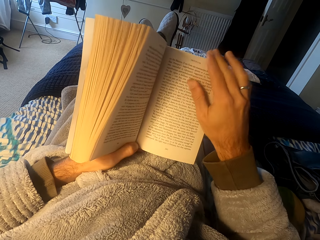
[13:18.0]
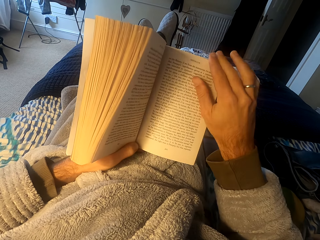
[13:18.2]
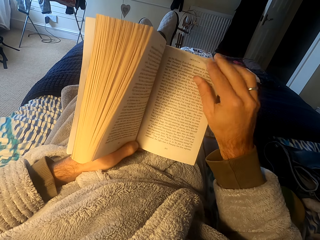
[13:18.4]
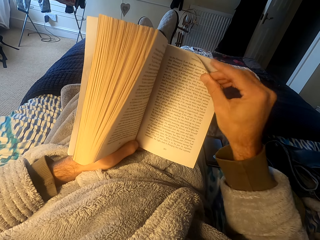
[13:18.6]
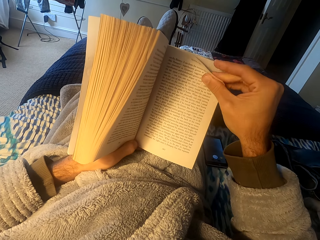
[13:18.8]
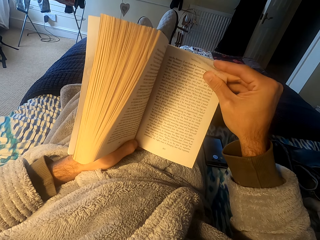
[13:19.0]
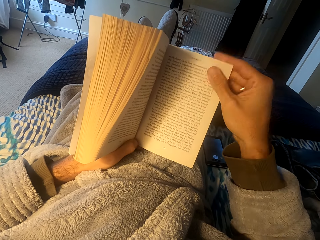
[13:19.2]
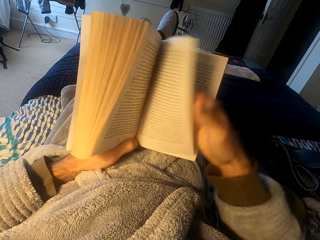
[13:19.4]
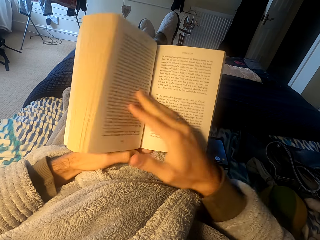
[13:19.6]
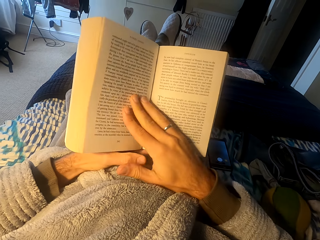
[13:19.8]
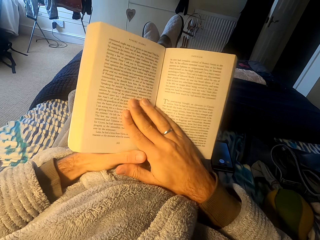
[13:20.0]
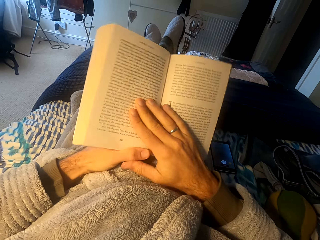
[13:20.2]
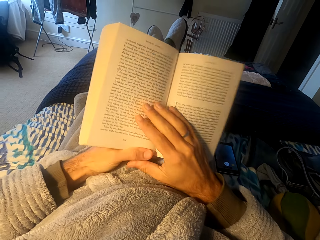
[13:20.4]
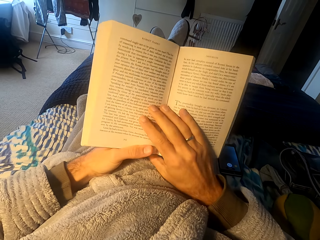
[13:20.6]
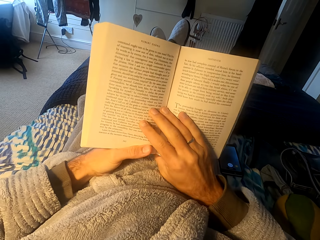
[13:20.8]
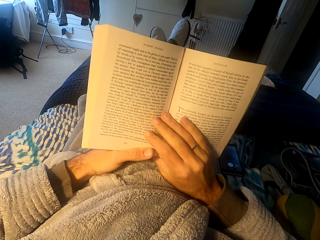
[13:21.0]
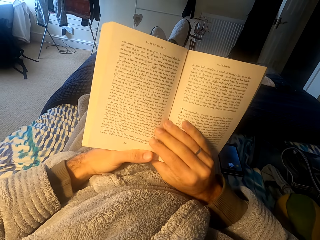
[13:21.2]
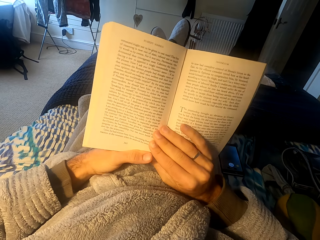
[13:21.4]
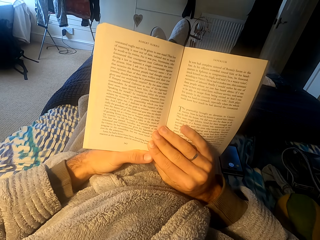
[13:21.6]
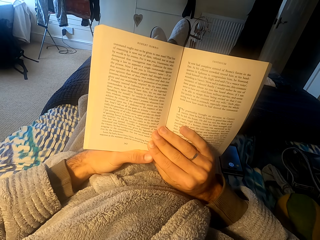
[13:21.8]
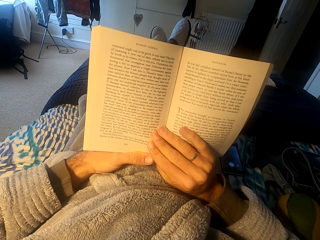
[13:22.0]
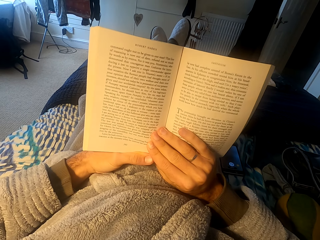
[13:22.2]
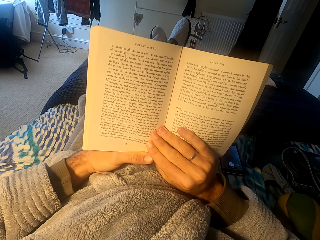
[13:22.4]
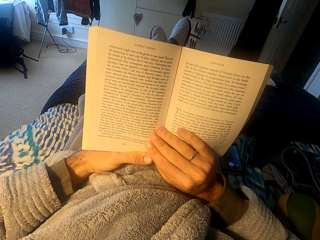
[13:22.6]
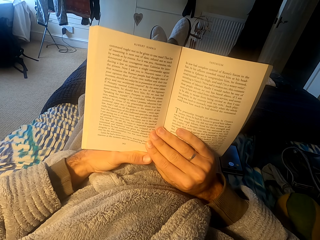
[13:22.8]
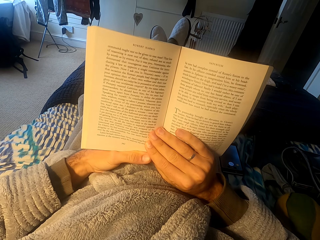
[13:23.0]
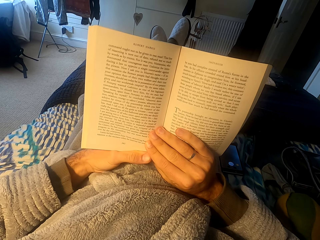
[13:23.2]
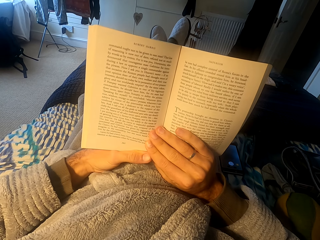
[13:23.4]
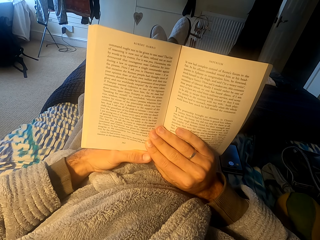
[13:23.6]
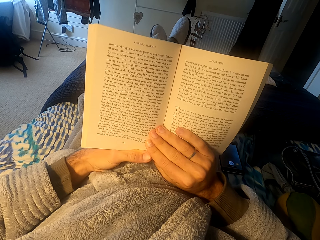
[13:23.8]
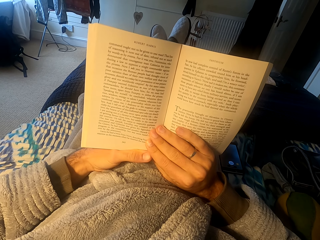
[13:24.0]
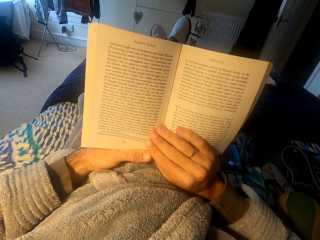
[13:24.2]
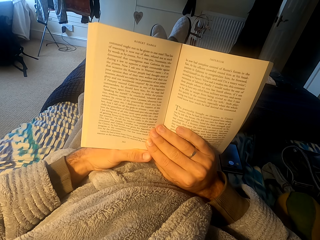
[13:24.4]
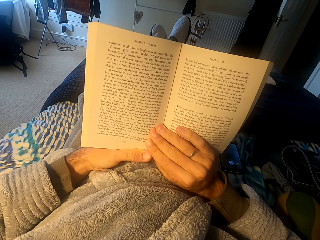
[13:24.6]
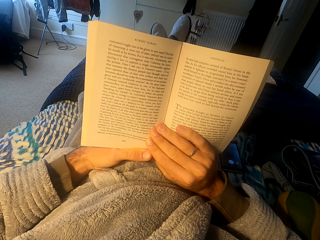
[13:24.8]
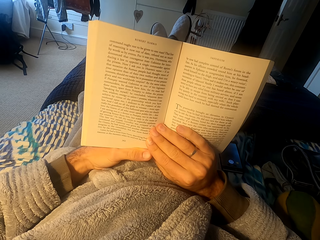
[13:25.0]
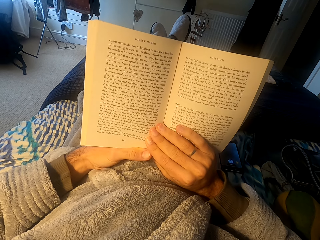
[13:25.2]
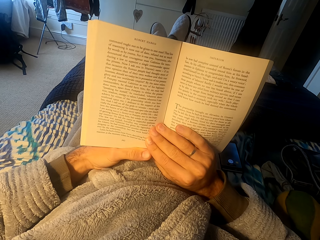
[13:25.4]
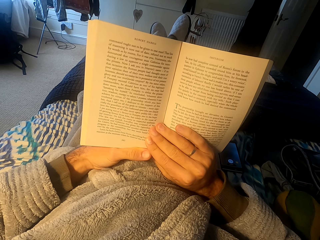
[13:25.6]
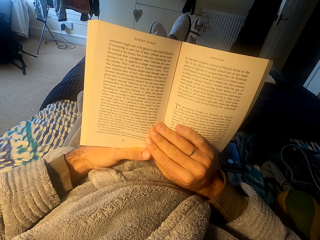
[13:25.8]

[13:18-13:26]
The camera wearer flips the book's page. They read the book. They flip the book's page.

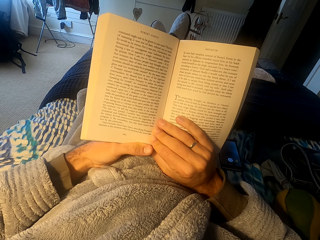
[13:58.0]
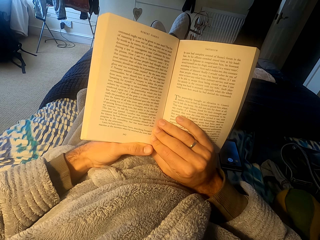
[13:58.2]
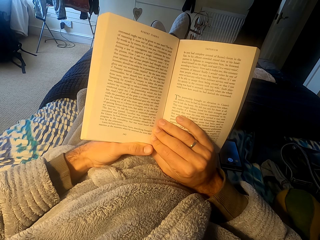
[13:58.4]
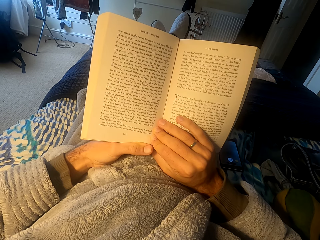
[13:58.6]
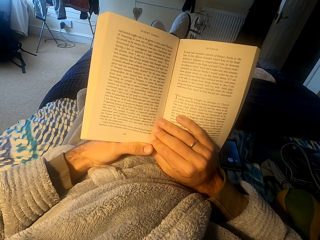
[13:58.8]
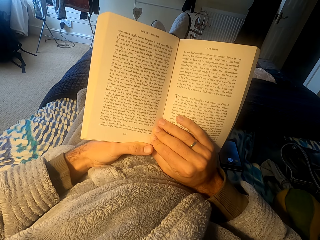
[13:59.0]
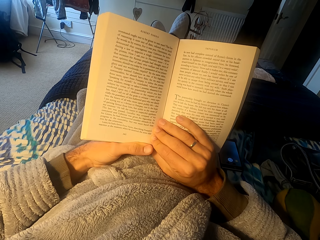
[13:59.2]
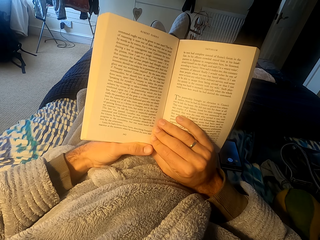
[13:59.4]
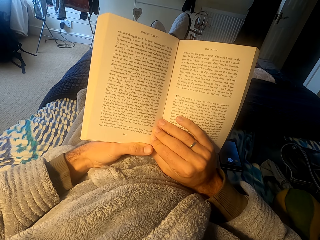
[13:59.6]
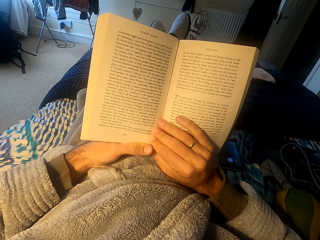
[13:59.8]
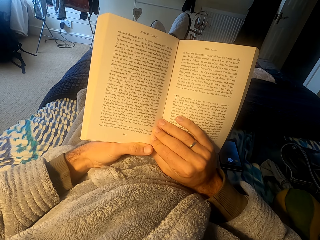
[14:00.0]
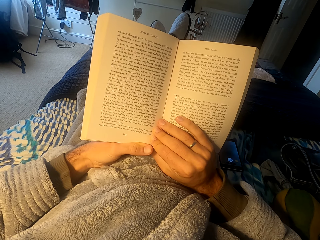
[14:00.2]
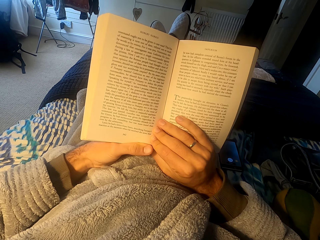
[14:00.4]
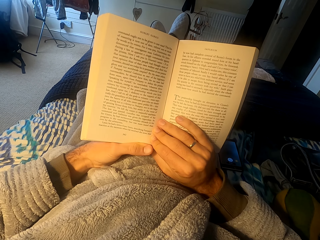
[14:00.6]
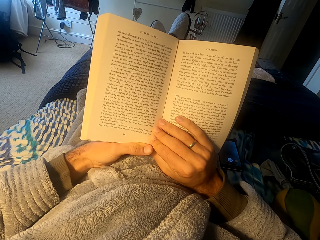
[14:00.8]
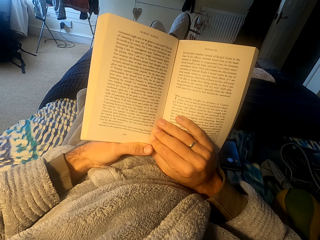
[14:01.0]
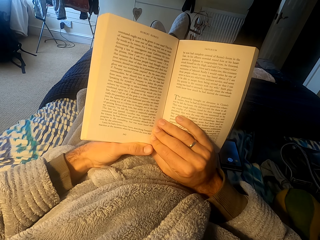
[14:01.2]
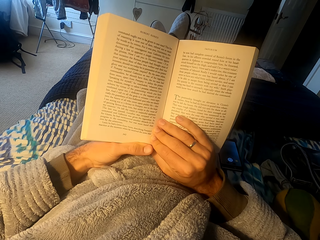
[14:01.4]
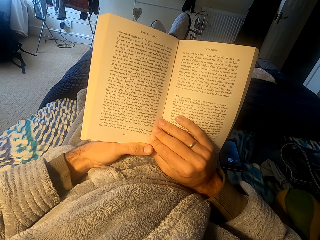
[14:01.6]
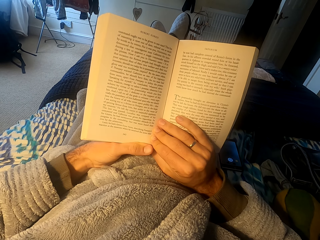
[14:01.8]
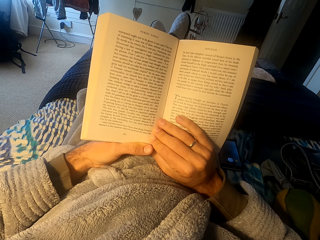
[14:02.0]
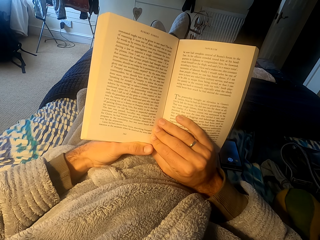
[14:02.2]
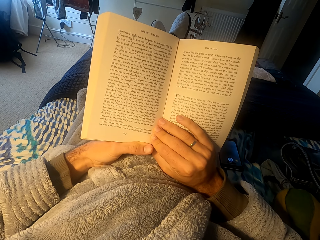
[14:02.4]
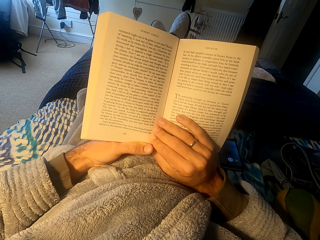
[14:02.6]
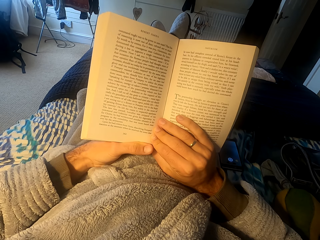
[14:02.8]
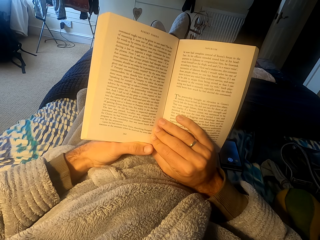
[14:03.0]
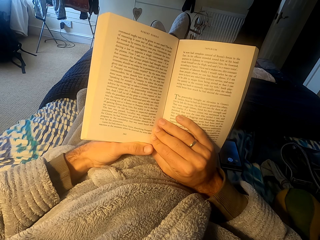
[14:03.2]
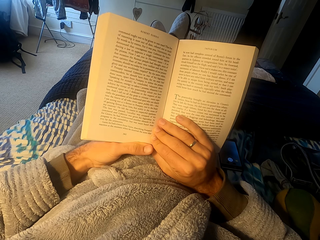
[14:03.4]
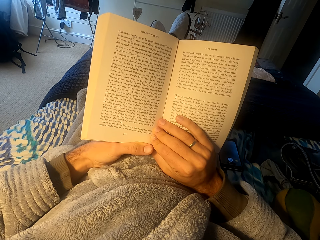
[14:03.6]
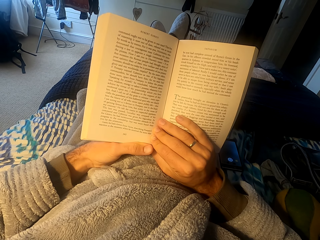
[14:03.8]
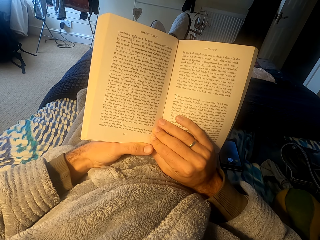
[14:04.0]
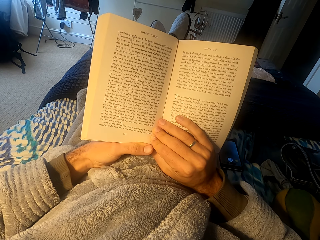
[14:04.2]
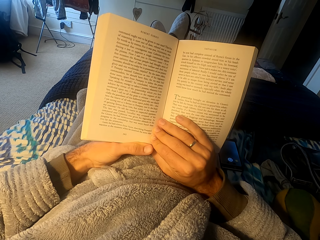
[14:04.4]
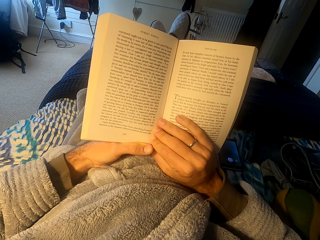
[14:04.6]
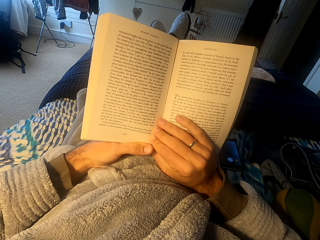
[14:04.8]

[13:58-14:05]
The camera wearer reads the book.

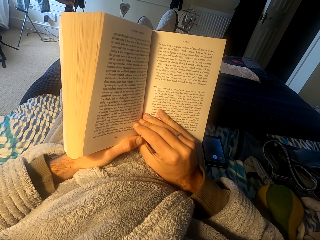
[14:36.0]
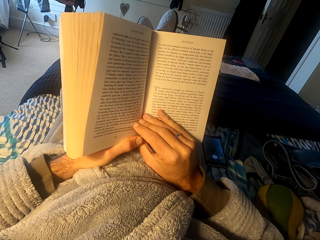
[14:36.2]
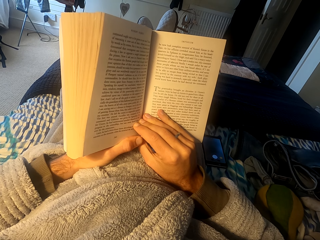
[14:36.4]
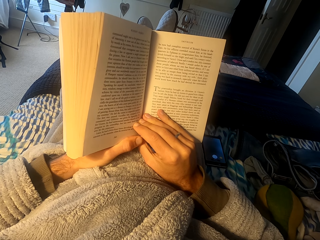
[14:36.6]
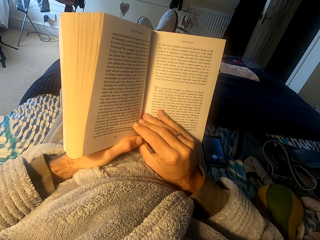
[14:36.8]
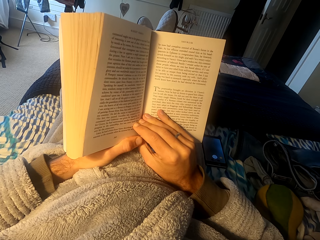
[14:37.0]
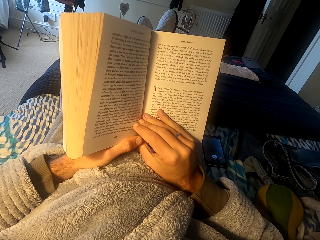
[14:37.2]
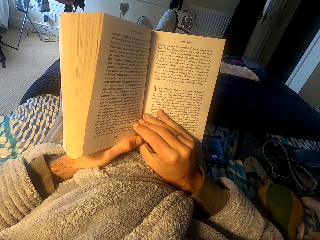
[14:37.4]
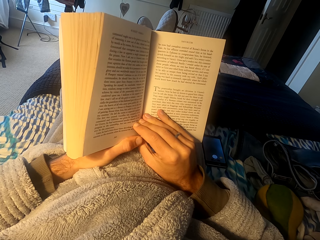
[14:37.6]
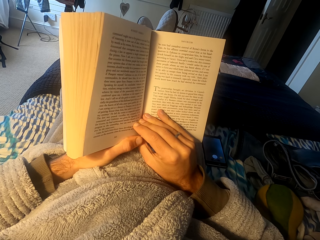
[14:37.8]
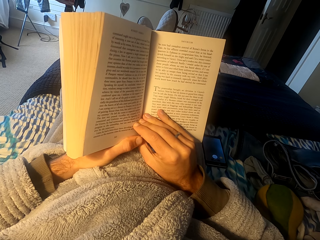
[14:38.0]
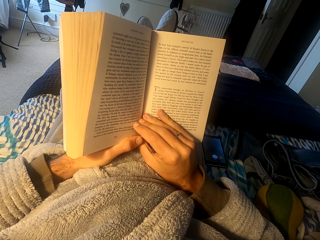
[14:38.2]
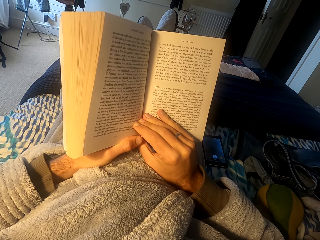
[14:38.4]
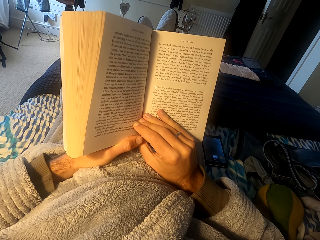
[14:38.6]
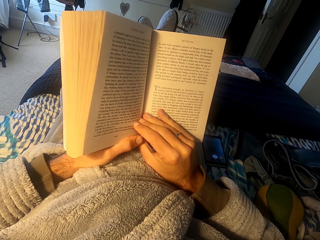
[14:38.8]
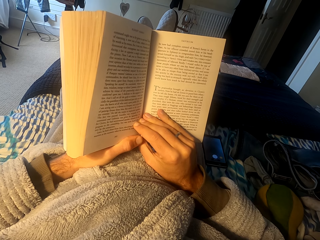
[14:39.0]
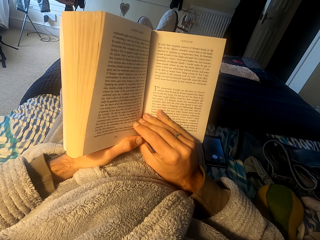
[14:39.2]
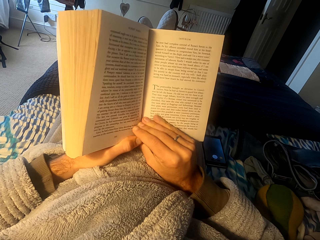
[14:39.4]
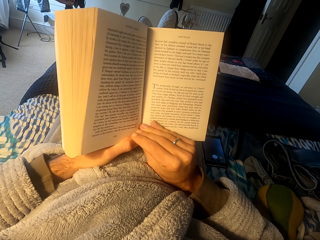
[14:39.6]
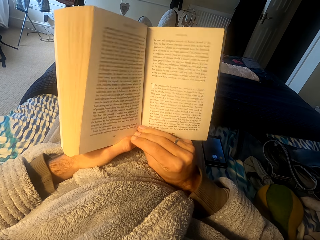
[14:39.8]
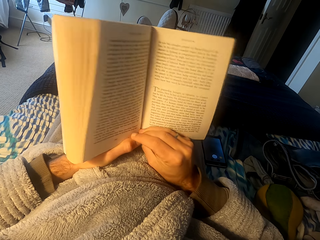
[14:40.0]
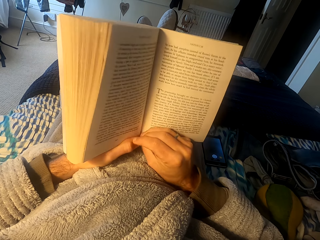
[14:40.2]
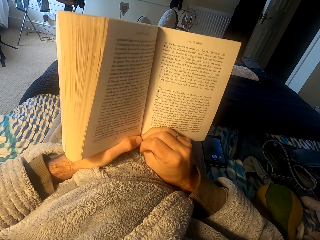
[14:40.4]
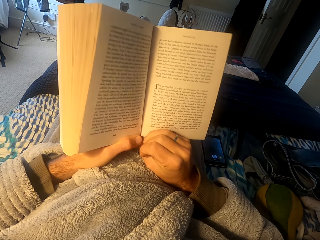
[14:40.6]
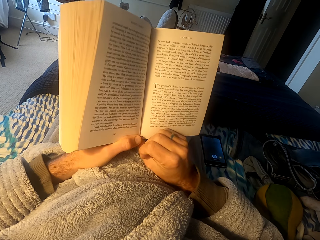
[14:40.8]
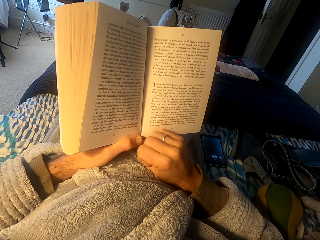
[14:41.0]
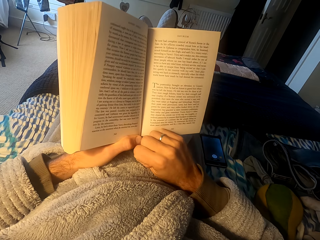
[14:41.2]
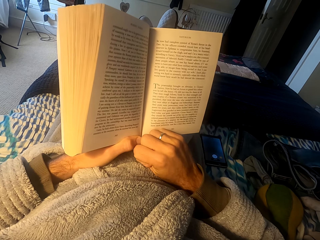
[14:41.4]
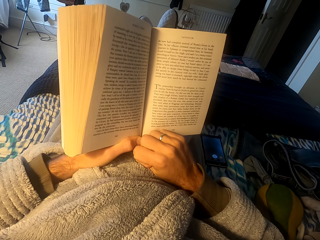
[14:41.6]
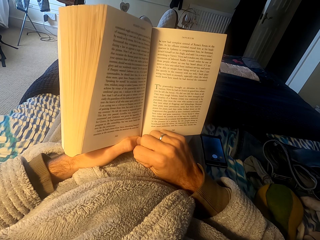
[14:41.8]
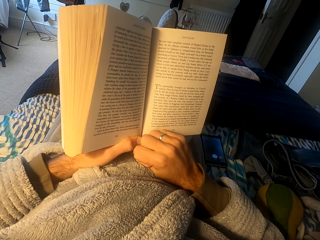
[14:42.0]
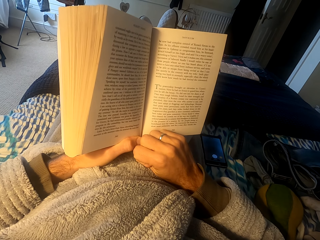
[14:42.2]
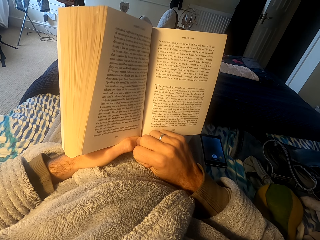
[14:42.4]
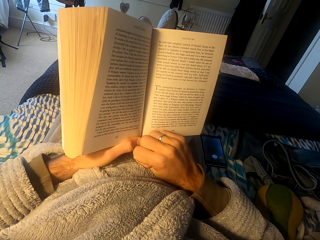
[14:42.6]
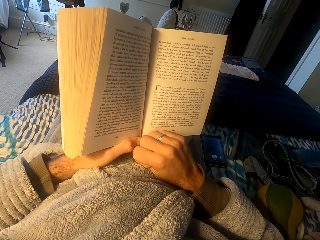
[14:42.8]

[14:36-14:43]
The camera wearer reads the book.
